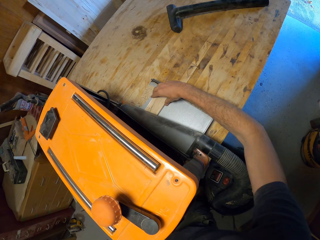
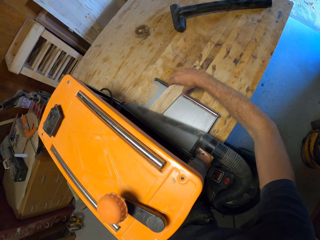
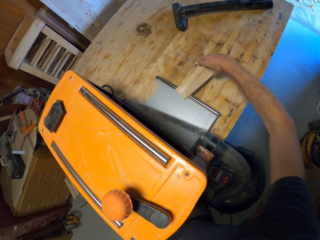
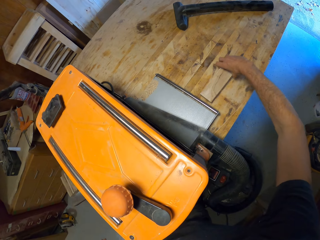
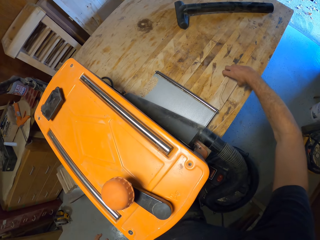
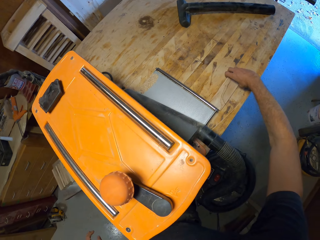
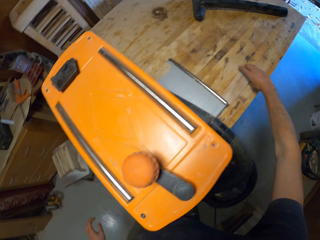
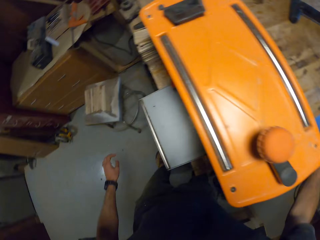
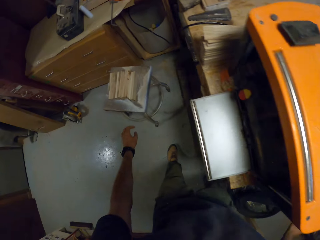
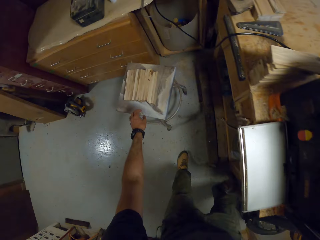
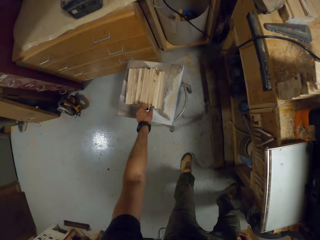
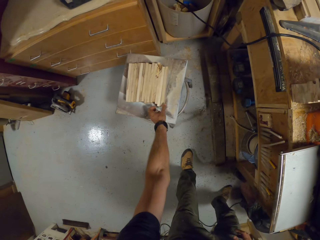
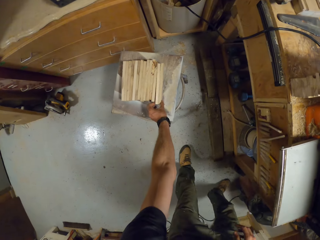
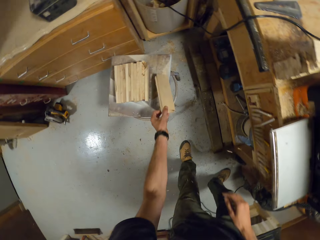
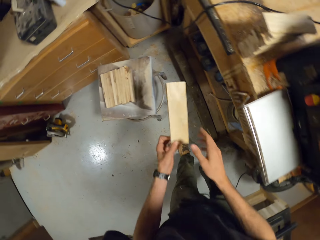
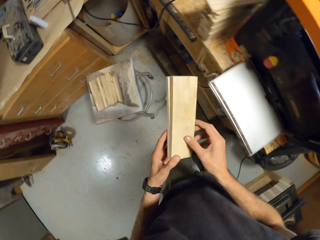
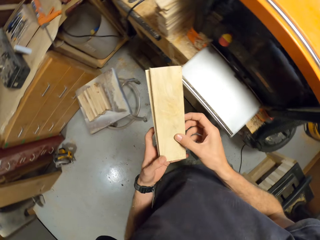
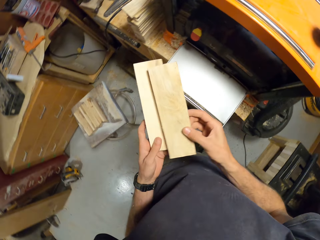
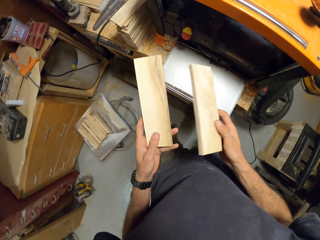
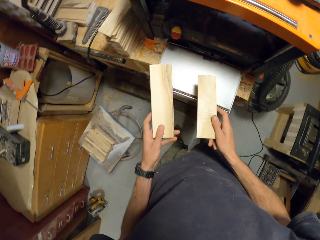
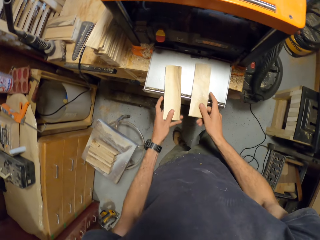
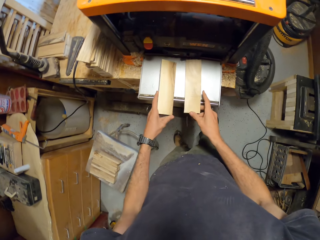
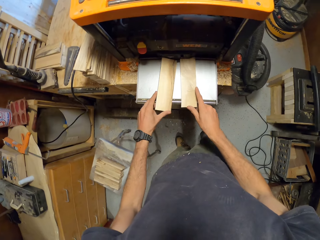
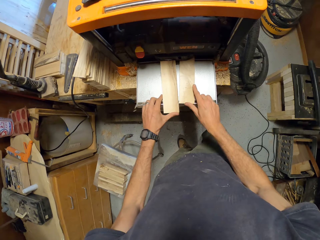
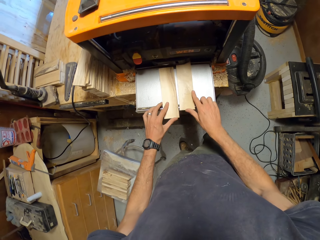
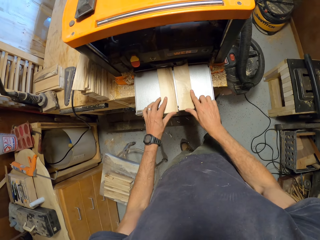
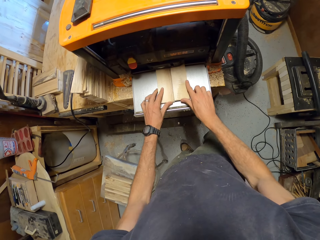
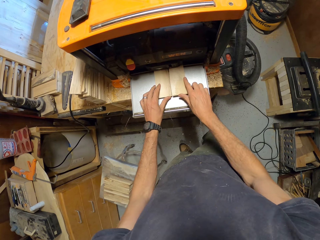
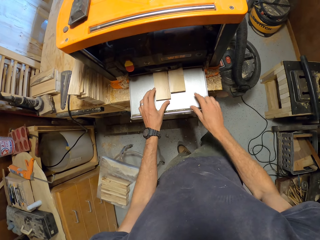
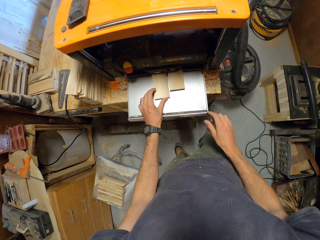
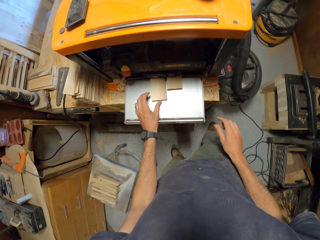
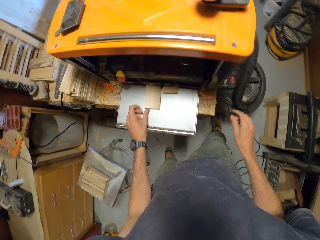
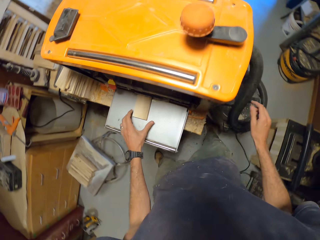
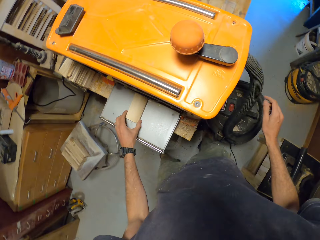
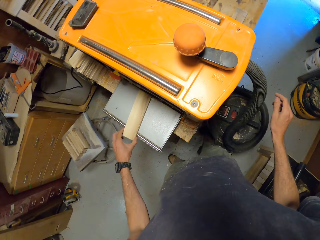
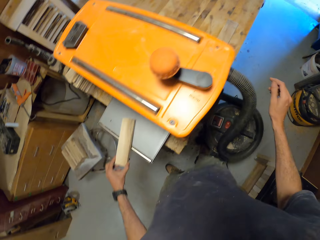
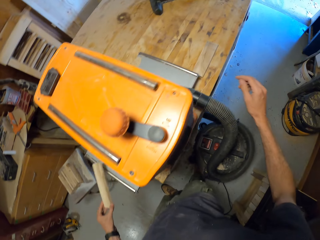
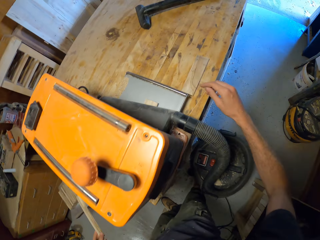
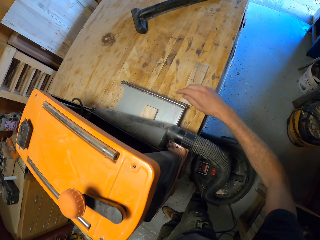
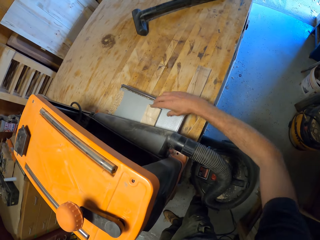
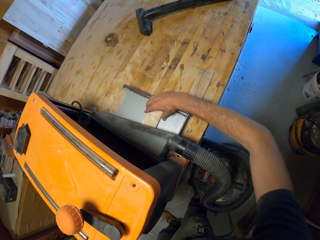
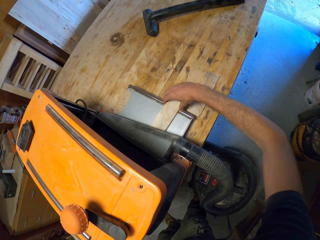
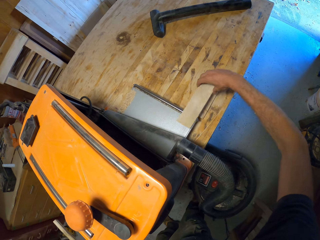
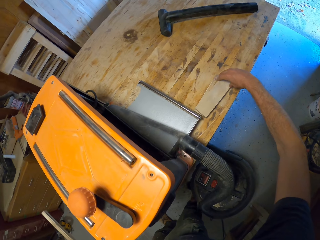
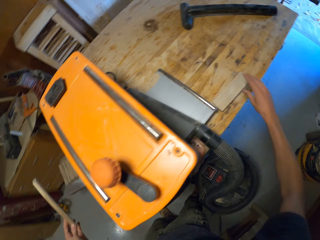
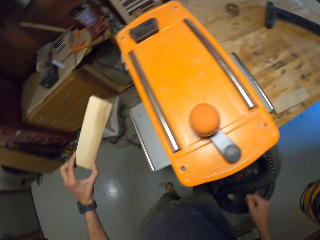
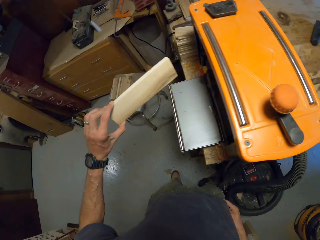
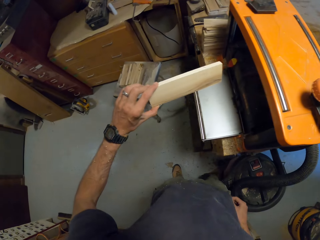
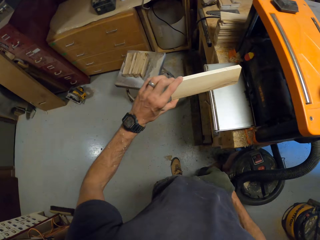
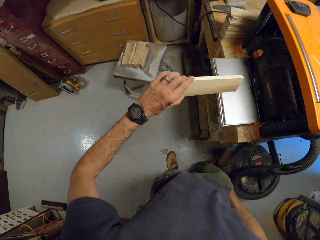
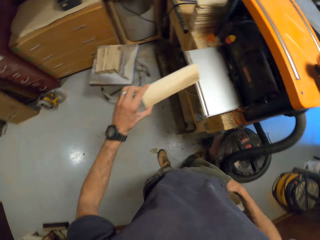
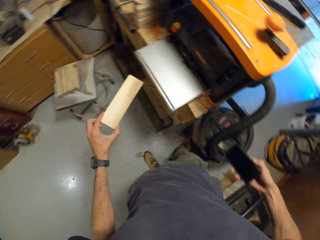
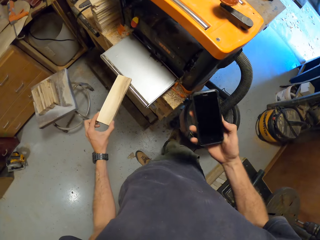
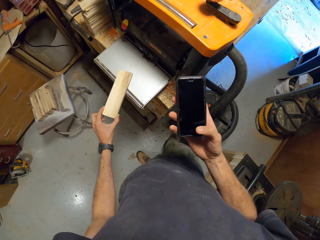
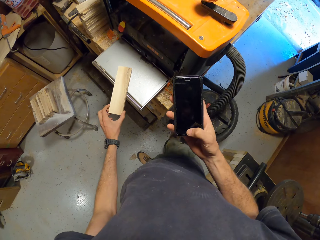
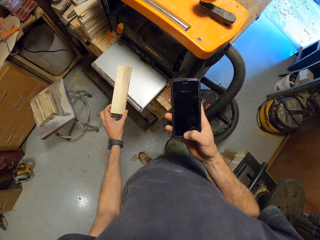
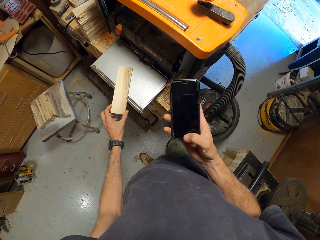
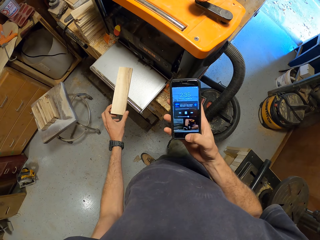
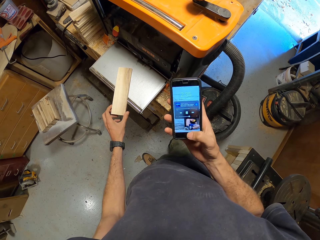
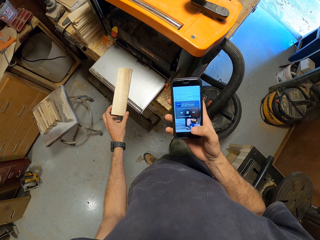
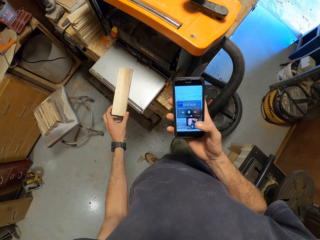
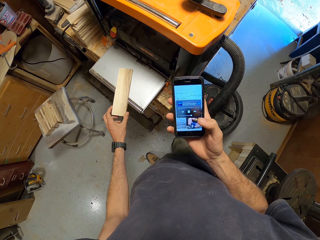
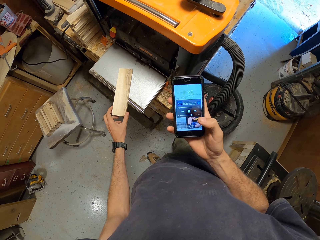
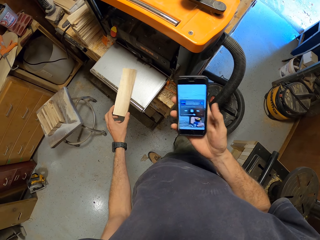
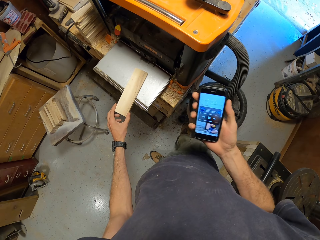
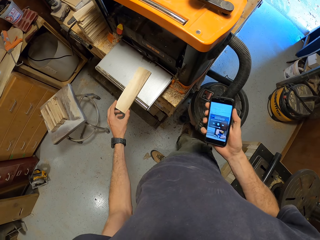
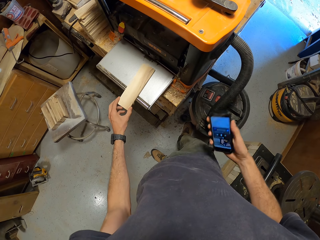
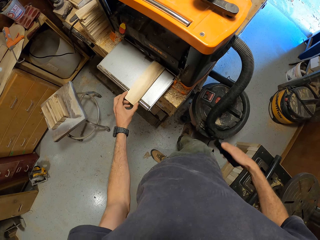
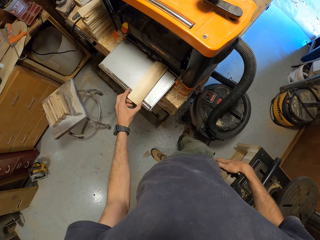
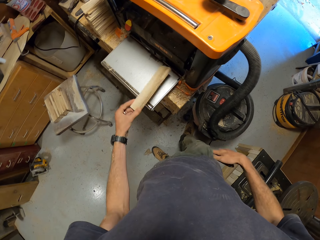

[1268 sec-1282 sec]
The camera wearer removes the planks from the electric planer's feed-out bed to the table with his right hand. He picks some planks from the stool with his left hand. He places the planks in the electric planer's feed bed. He pushes the plank in the electric planer. He moves around the electric planer. He removes the plank from the electric planer's feed-out bed to the table with his right hand. He removes his phone from his right trouser pocket with his right hand. He looks at a wrist watch. He operates his phone.

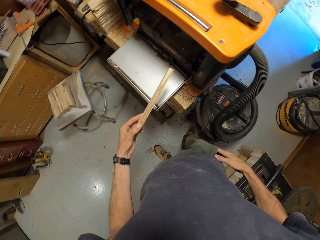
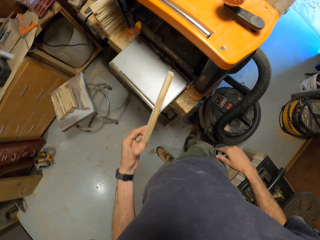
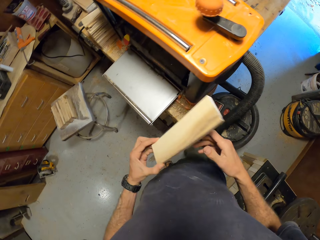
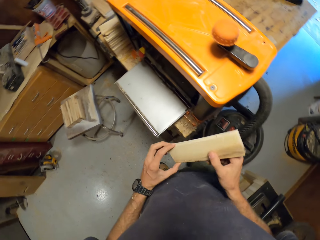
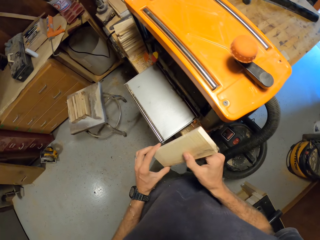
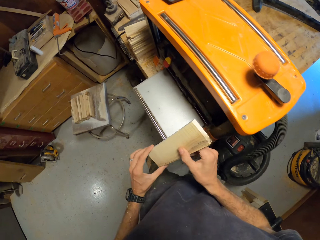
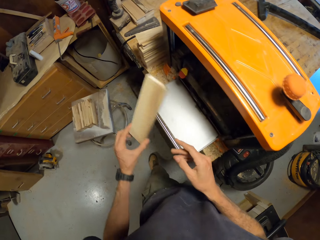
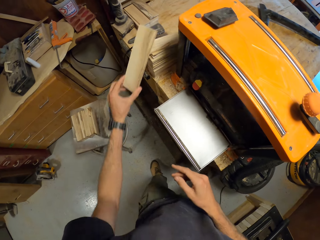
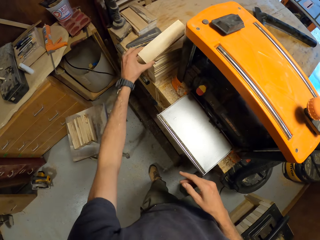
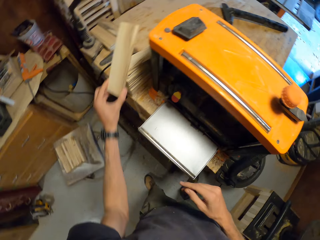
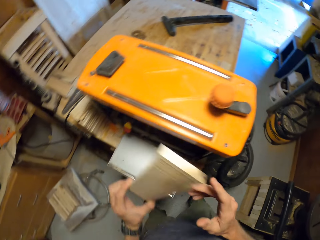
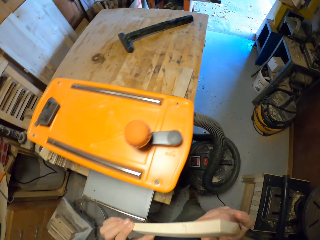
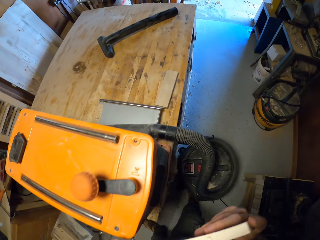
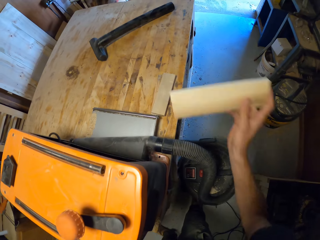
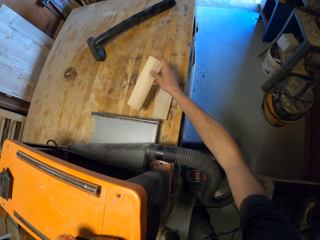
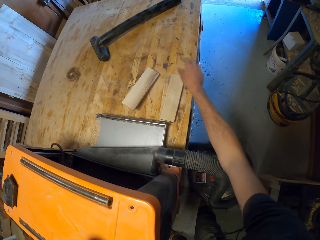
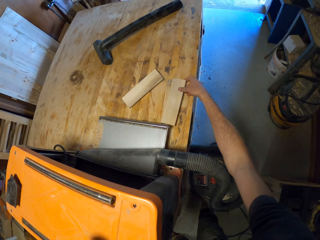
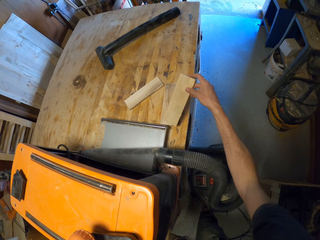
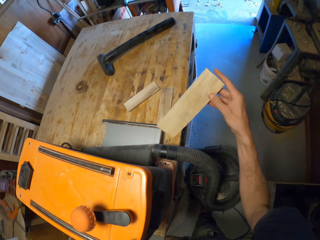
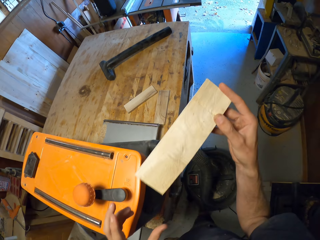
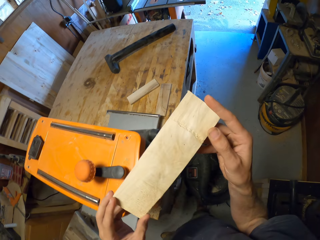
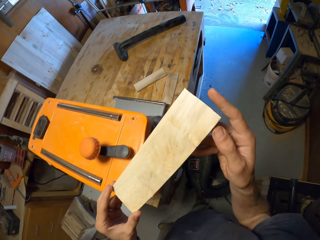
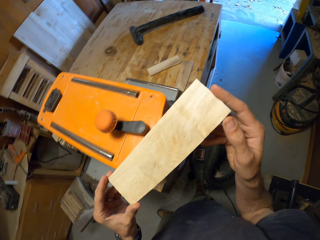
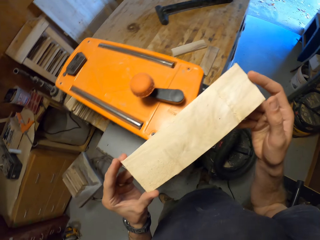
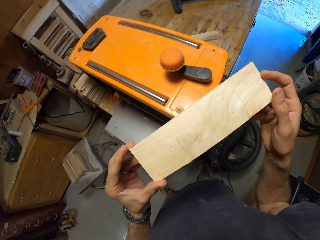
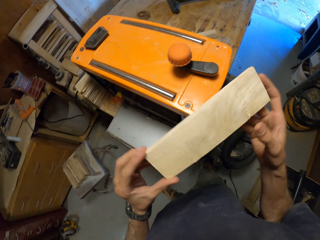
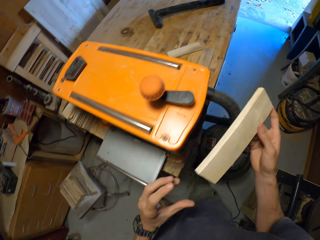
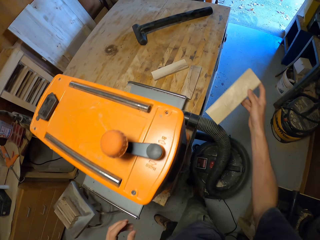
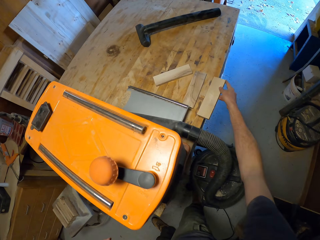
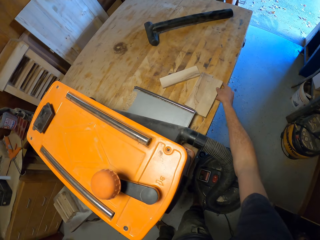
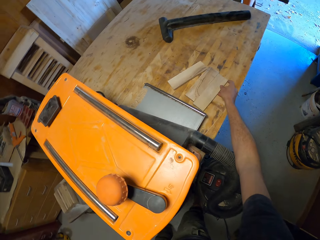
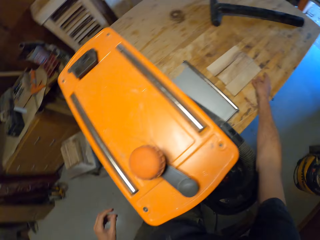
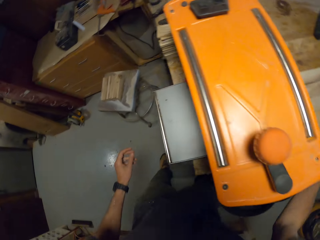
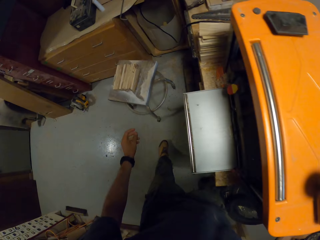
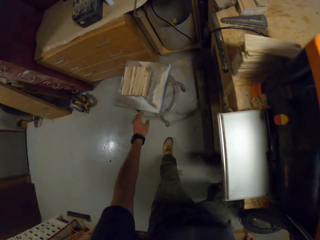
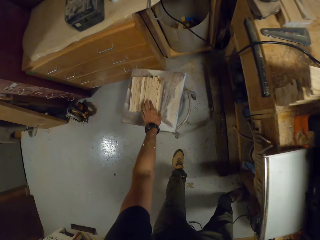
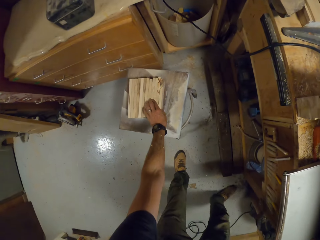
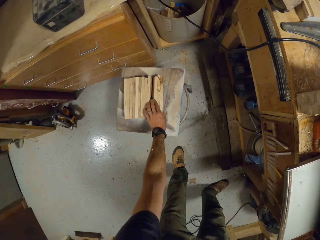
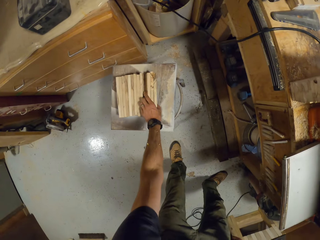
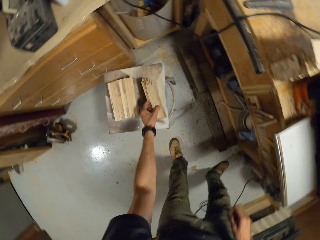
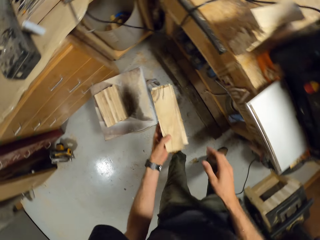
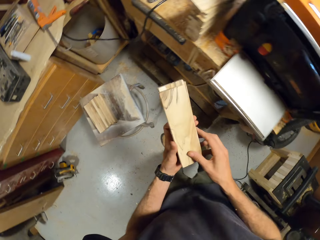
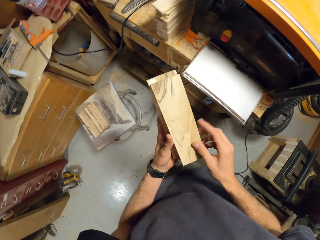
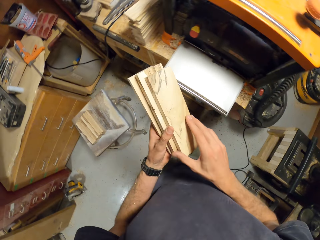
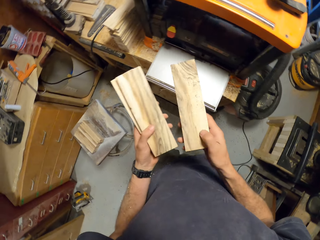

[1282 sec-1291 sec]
The camera wearer puts his phone from his right trouser pocket with his right hand. He holds a piece of wood in the hands. He drops the plank in his hands on the work table. He picks another plank on the table with his right hand. He looks at the piece of wood in the hands. He drops the plank in his hands on the work table. He picks some planks from the stool with his left hand. He holds the piece of wood in the right hand.
